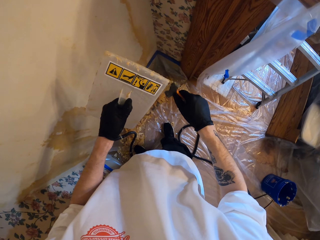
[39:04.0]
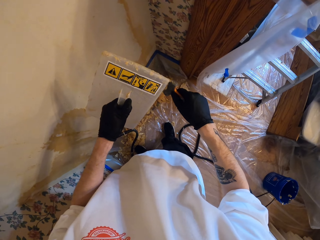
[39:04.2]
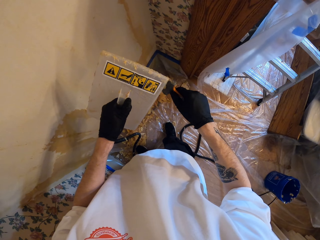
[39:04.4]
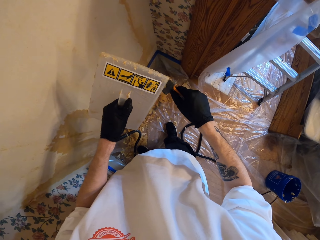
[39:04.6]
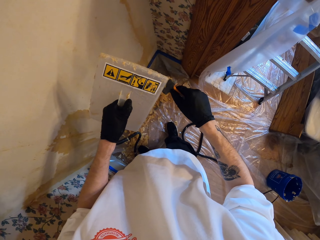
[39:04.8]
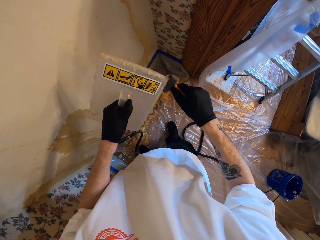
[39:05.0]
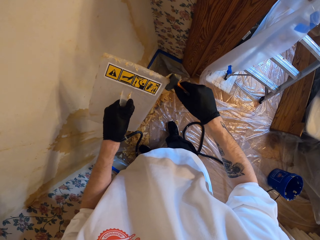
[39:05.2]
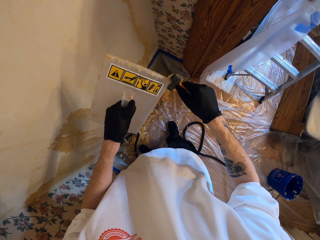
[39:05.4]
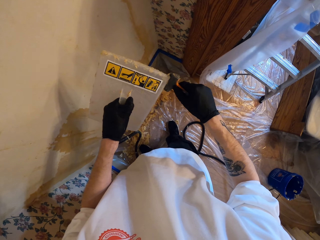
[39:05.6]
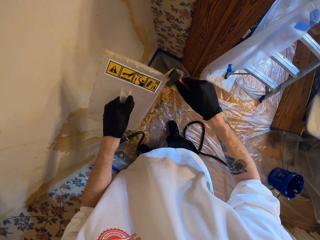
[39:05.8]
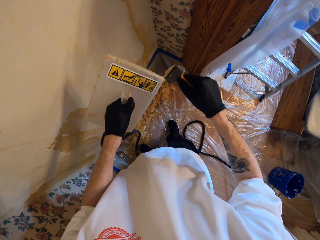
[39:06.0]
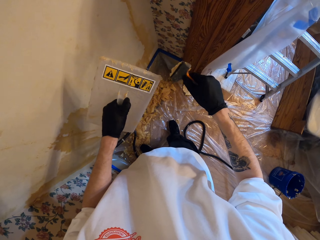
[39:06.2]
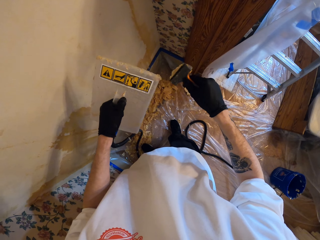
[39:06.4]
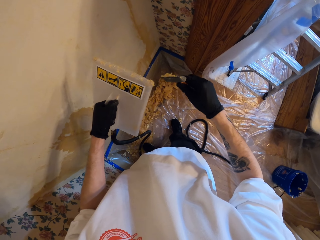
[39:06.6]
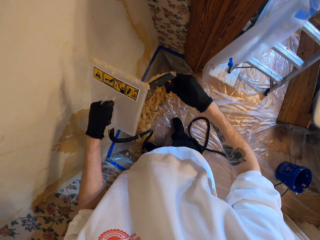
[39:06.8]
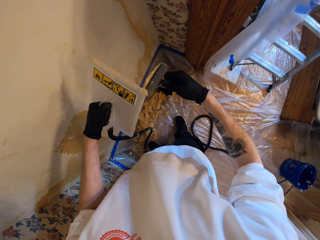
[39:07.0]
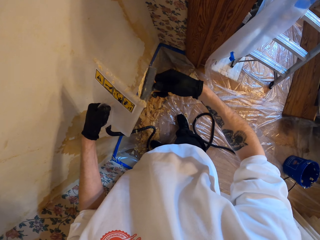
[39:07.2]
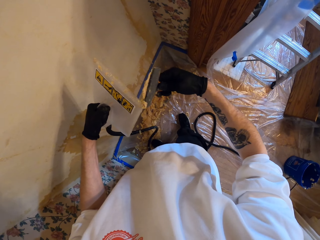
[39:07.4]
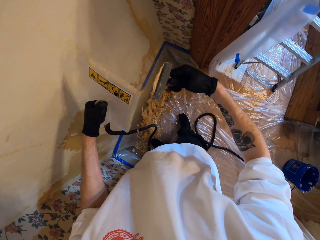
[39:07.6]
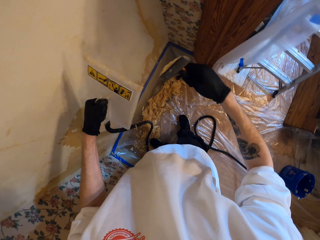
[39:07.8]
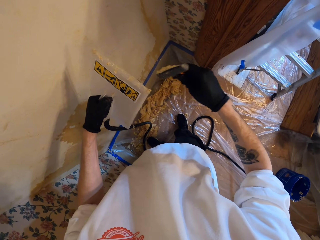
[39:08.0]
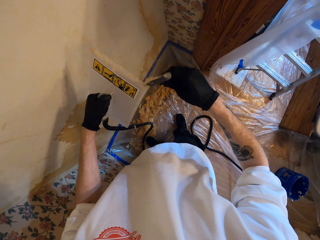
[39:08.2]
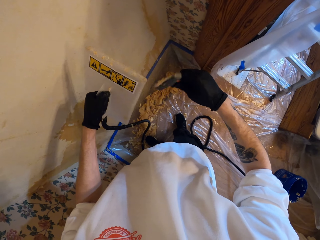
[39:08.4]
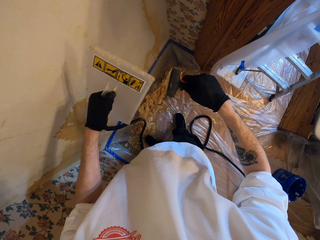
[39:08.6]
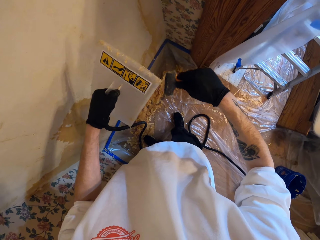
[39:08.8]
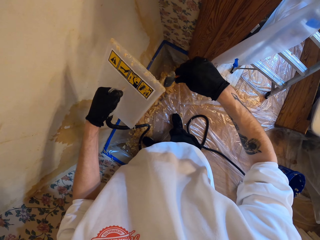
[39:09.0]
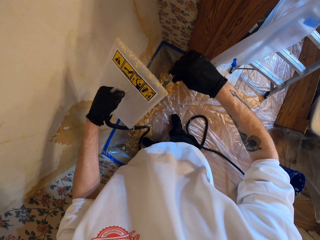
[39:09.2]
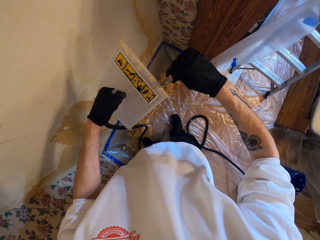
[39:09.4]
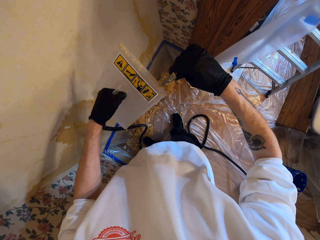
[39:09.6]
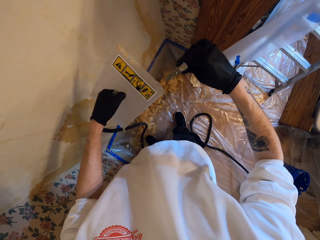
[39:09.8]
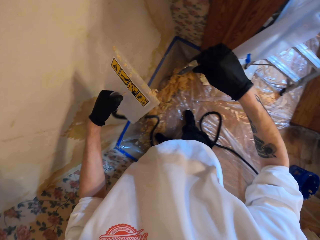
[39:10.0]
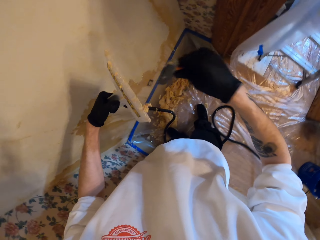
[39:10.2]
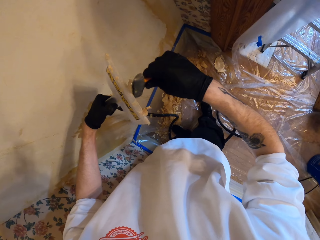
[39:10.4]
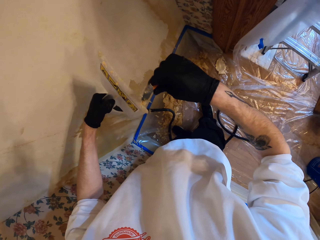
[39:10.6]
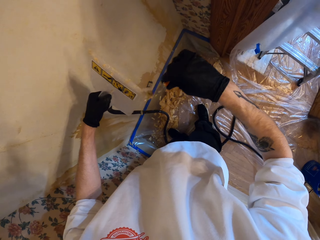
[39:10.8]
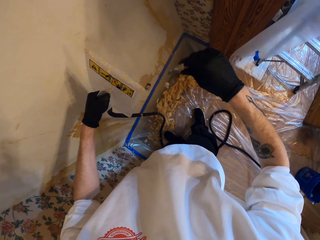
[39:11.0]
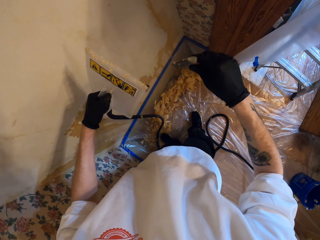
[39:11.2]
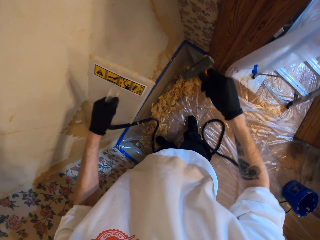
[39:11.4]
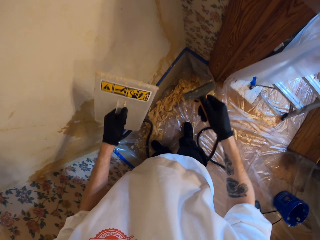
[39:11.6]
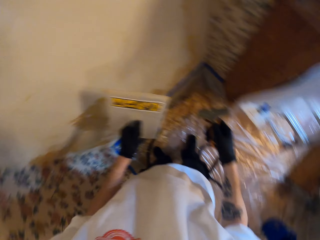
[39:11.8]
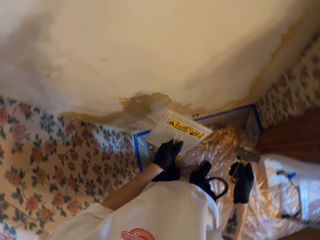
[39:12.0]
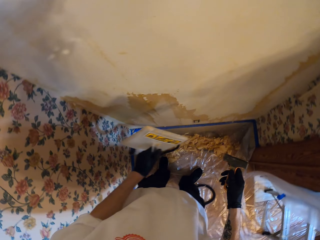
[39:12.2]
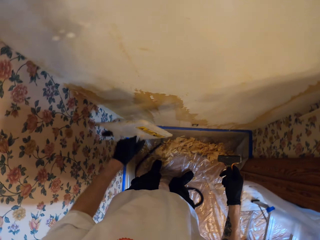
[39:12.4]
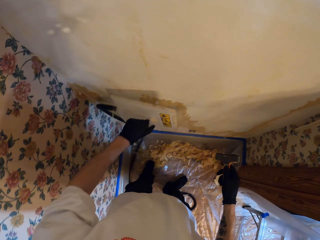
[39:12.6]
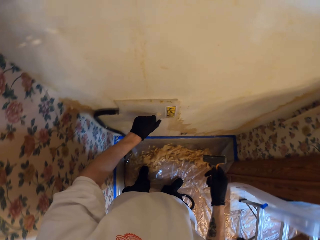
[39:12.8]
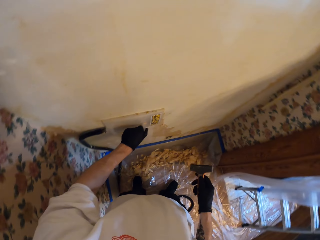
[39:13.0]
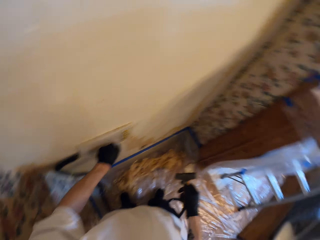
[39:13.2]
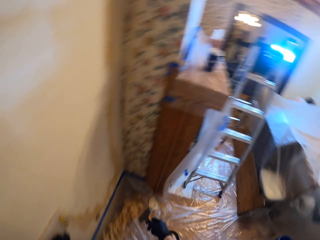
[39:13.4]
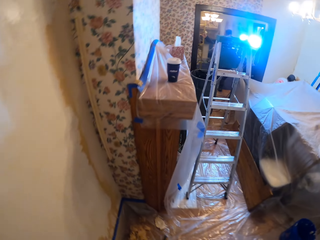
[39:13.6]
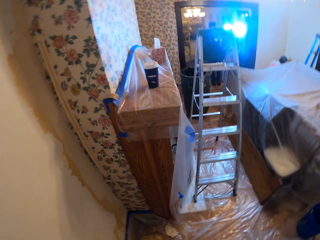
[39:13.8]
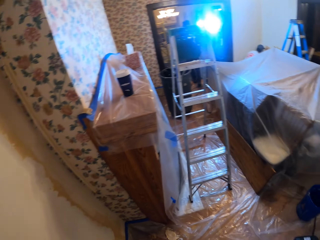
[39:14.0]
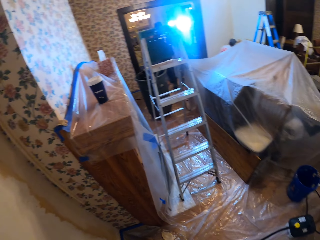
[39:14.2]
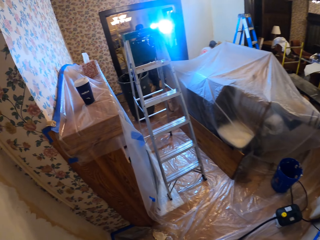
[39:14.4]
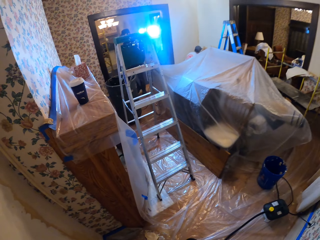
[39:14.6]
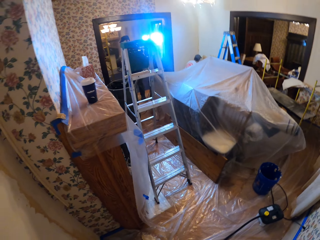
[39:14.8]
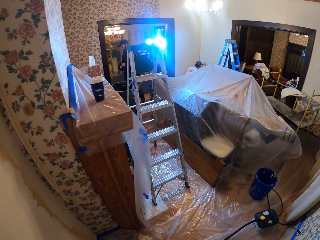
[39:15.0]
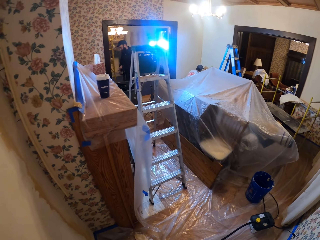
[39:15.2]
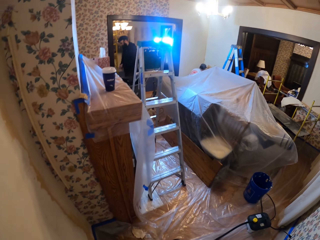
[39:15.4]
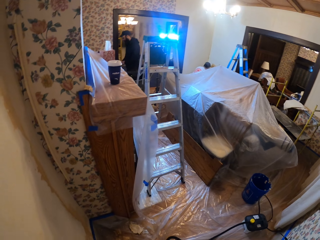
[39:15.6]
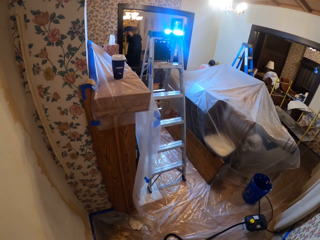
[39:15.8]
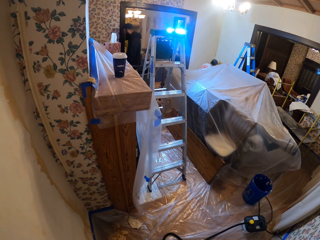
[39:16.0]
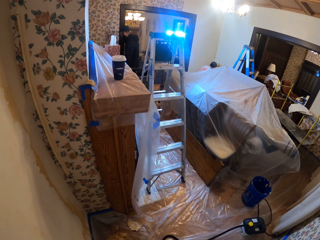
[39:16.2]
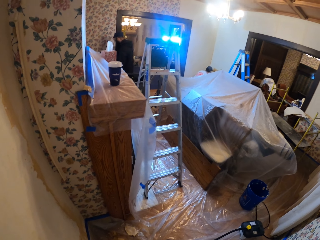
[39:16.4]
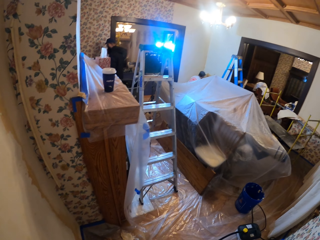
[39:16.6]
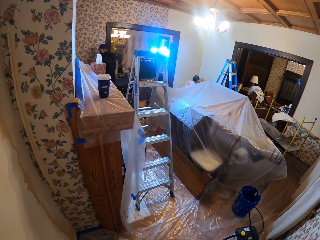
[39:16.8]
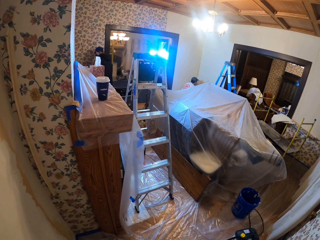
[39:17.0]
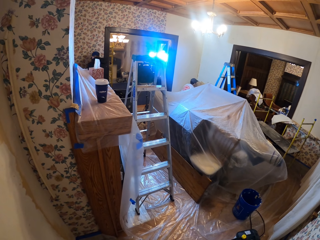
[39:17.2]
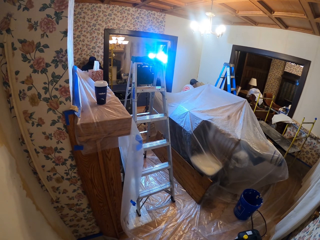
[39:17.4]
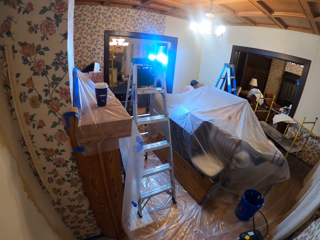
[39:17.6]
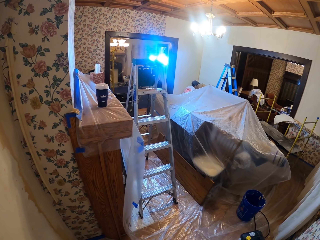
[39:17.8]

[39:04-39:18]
The camera wearer wipes the paint scraper on the wall leveling tool. They remove something from the wall with the left hand. They wipe the stuck paint from the paint remover. They place the wall leveling tool on the wall. They hold something on the wall with the left hand. They look sideways.

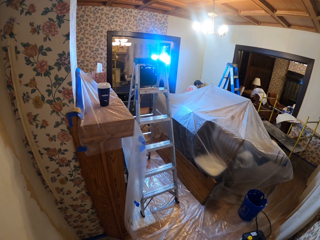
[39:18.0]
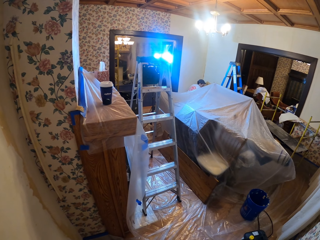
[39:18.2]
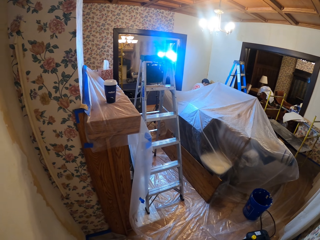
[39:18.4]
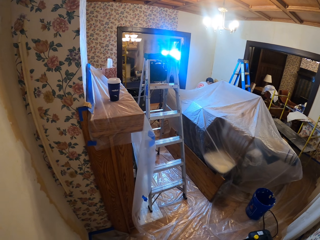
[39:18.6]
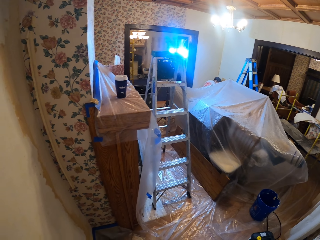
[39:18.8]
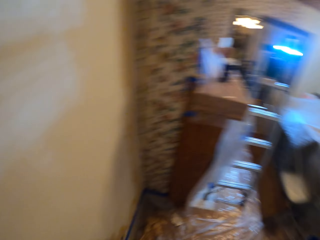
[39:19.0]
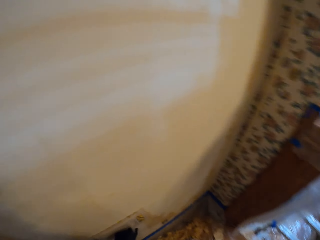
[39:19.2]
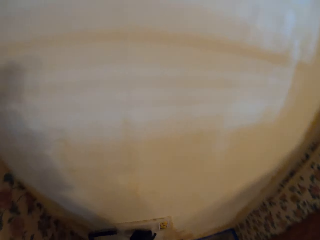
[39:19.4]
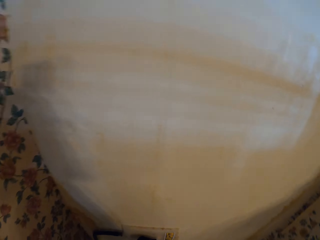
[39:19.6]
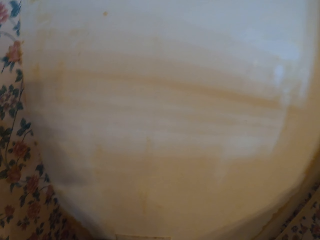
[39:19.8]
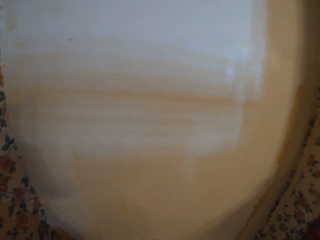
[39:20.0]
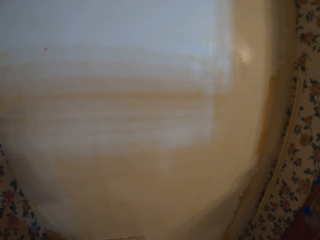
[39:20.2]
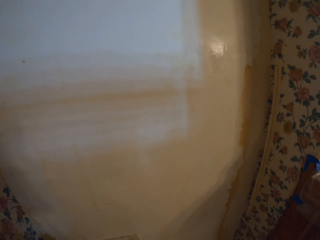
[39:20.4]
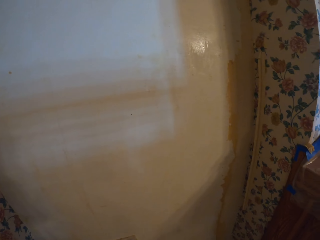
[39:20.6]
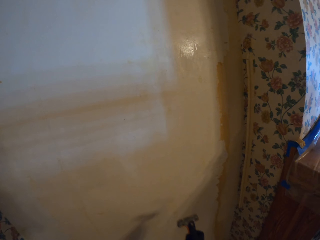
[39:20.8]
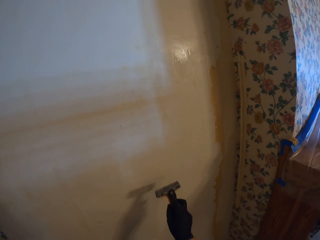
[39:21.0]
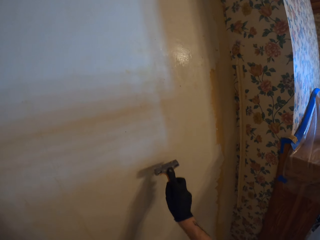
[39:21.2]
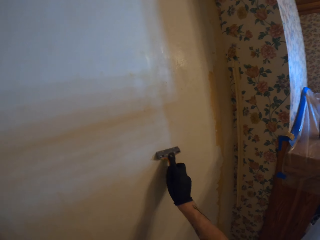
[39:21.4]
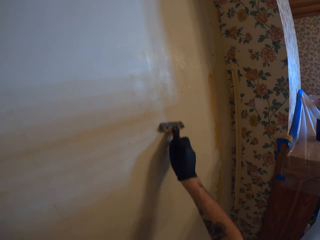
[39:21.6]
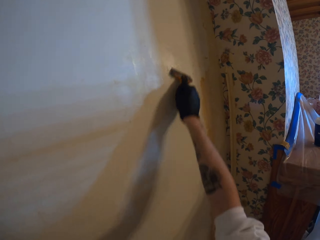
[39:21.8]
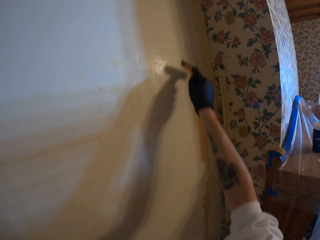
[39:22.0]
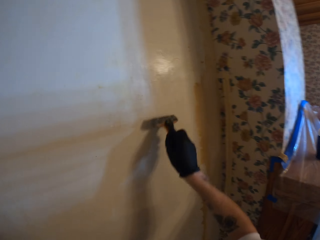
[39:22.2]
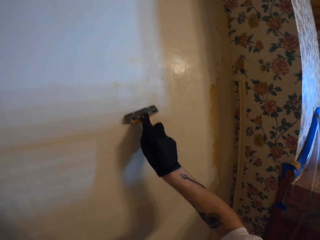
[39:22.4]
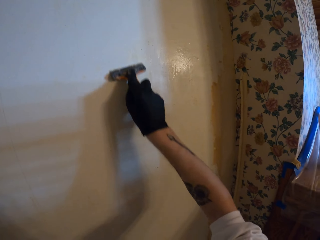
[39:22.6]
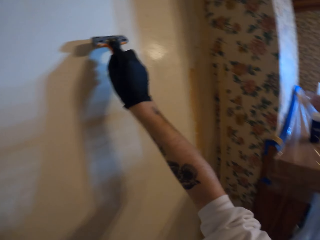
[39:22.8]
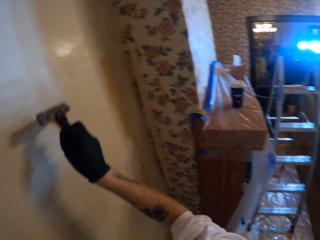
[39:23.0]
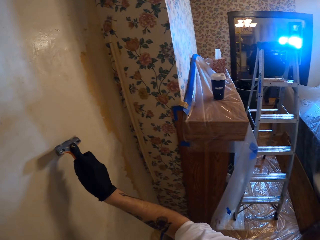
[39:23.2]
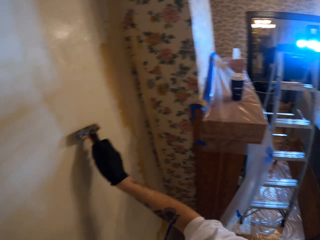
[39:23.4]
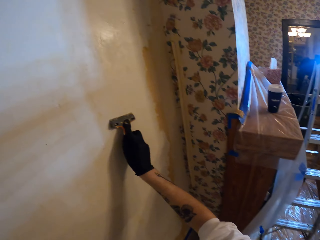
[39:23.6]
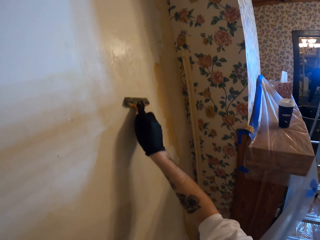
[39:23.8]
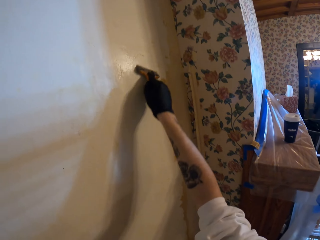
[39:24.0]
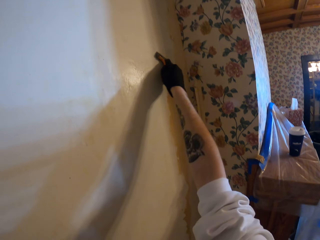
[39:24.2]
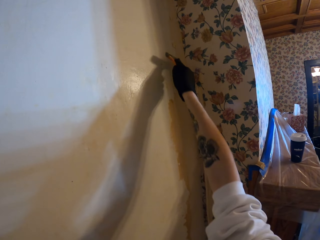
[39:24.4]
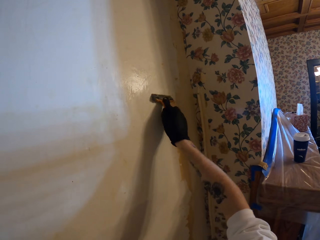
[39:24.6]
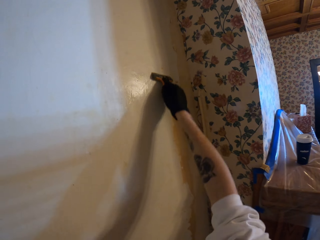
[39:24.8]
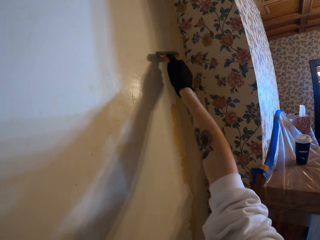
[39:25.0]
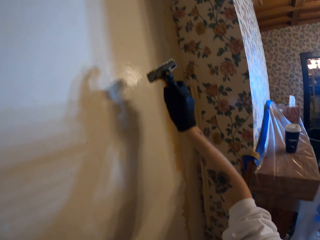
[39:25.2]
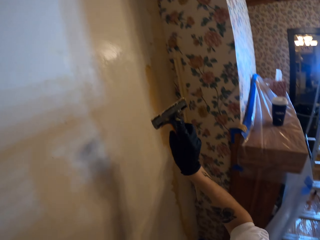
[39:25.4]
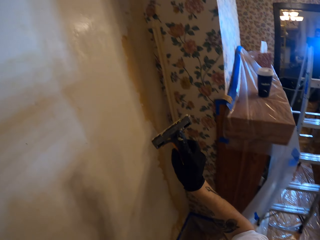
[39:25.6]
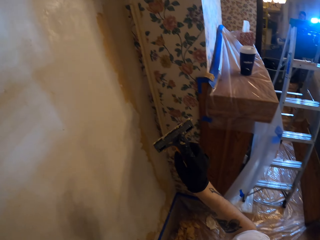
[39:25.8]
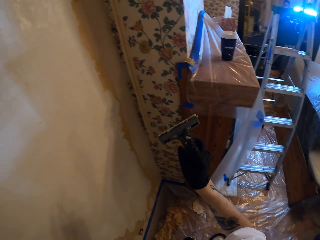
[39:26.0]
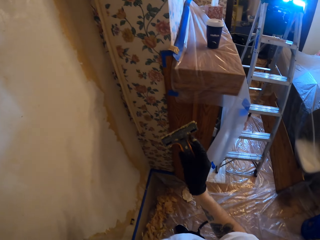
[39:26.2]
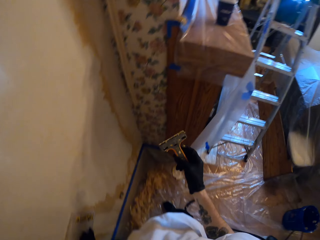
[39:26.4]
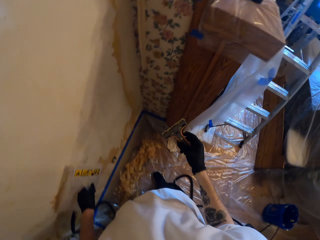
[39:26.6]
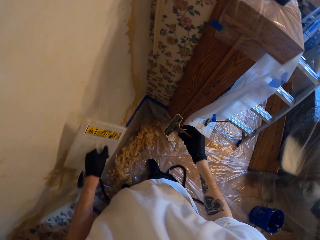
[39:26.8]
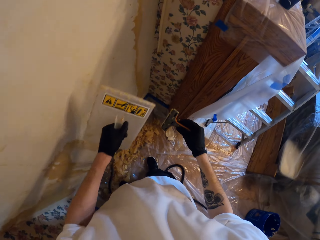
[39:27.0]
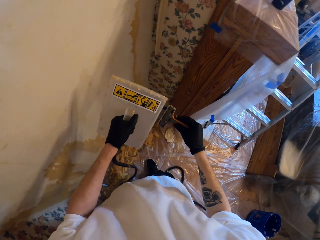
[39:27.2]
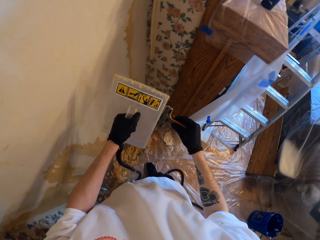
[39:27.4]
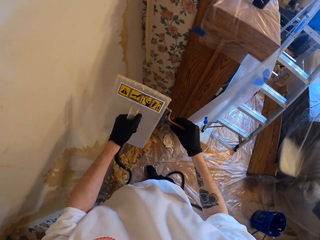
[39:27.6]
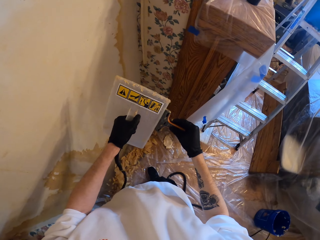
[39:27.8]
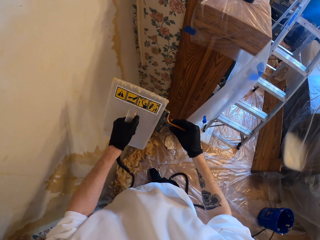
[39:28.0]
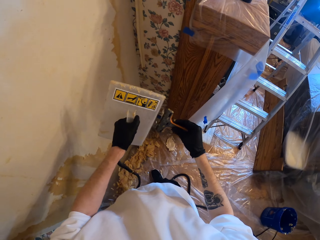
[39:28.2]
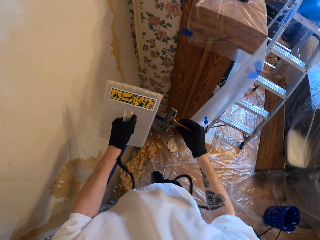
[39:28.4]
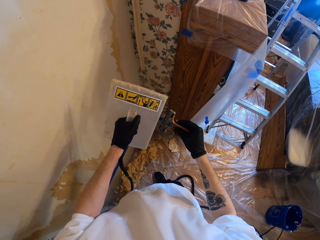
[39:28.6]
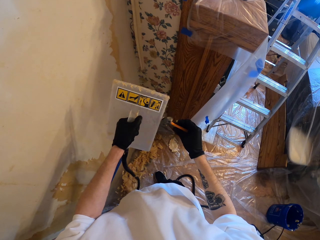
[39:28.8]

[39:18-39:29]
The camera wearer looks in front. He peels off the top coat of the wall with the paint scraper. He wipes the remaining paint using something in his right hand. He wipes the paint scraper on the wall leveling tool.
